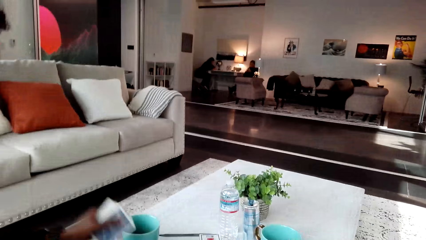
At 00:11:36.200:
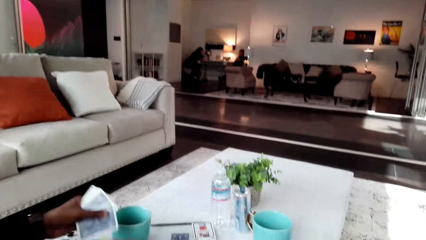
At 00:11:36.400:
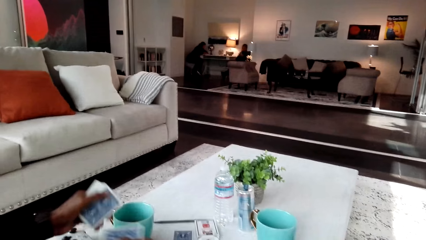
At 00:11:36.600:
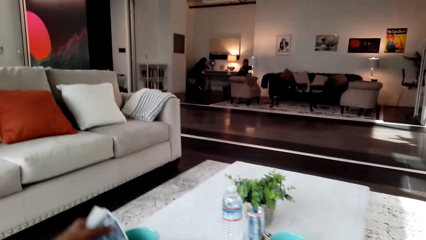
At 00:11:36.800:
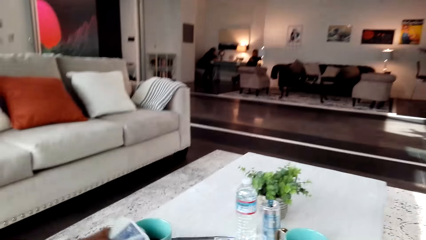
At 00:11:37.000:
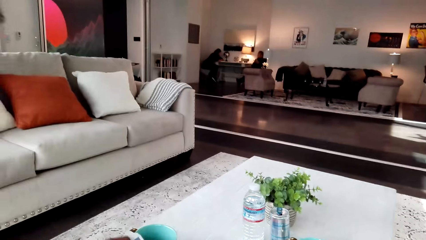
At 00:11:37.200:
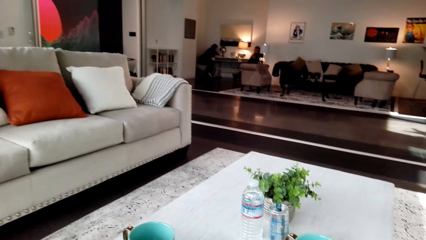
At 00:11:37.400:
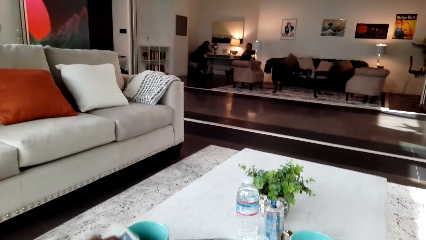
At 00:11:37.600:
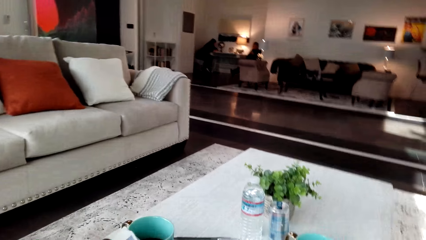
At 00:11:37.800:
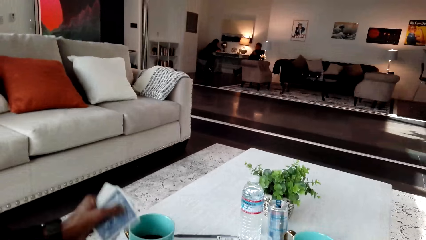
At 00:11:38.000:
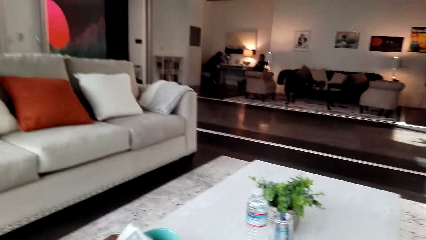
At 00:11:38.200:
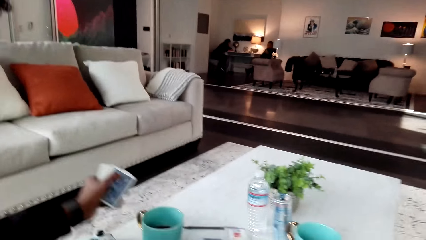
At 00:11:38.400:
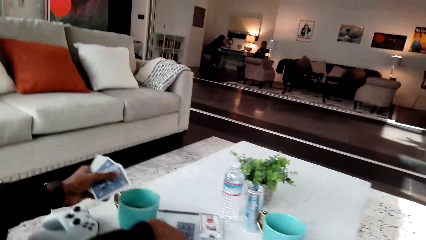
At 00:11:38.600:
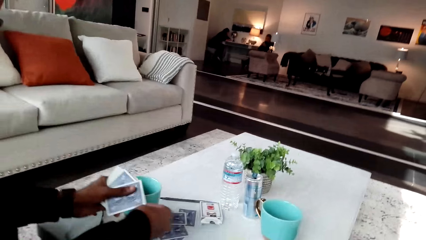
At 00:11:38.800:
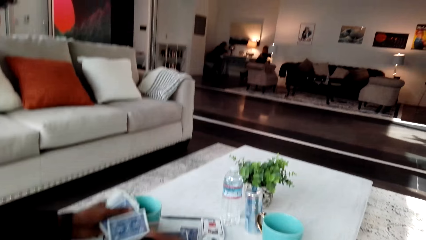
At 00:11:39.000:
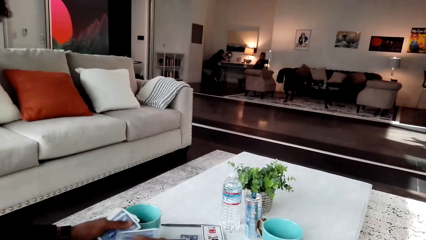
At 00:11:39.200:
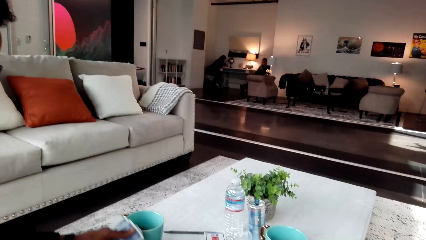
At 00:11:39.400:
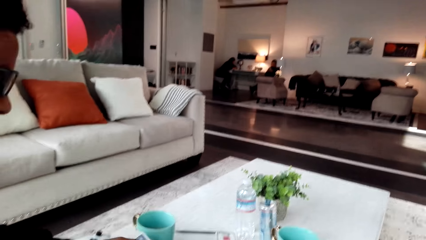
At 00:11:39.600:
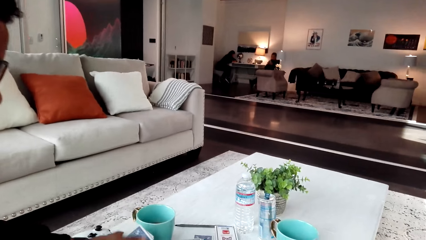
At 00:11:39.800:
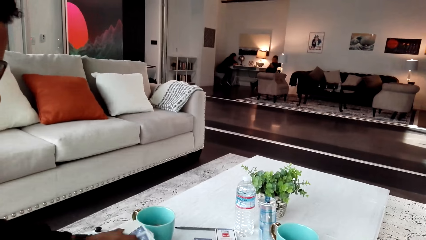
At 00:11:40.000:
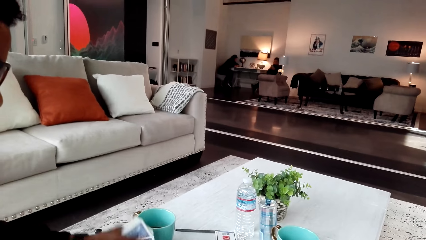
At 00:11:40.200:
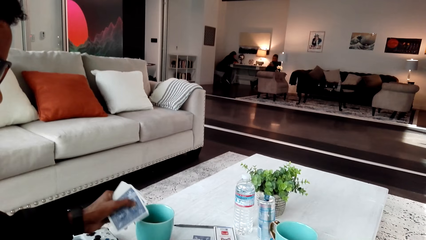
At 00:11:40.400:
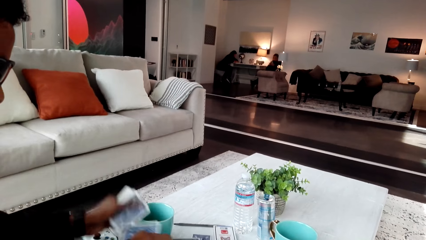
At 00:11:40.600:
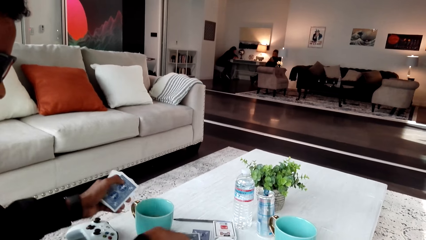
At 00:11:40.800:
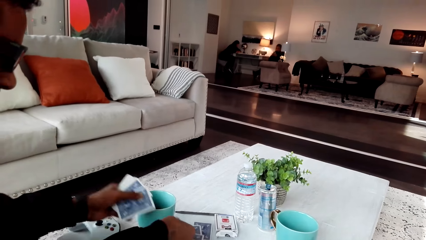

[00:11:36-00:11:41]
A man puts the cards down.

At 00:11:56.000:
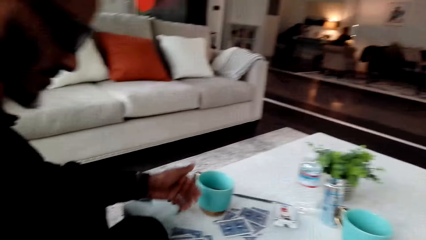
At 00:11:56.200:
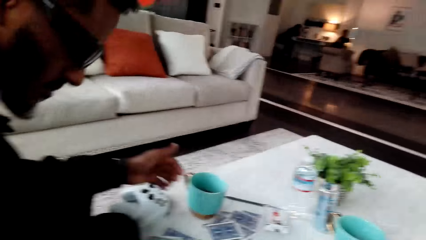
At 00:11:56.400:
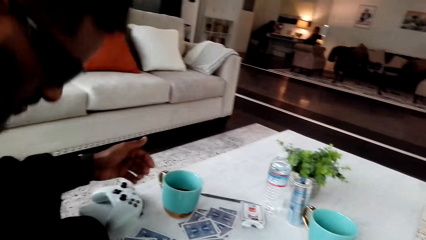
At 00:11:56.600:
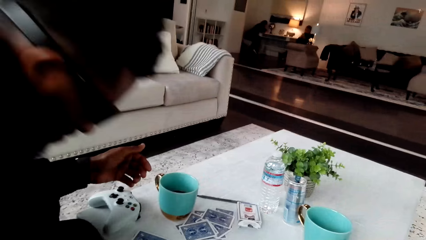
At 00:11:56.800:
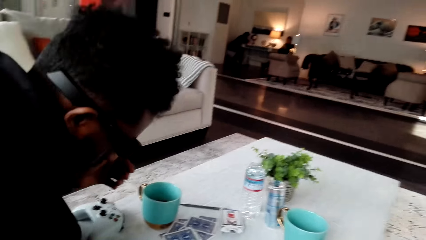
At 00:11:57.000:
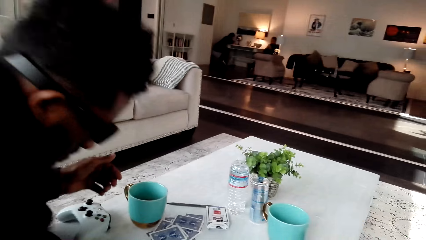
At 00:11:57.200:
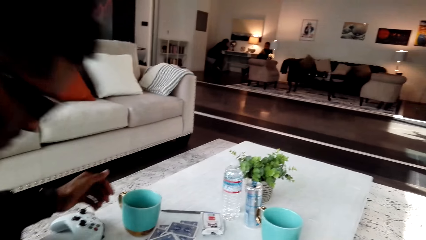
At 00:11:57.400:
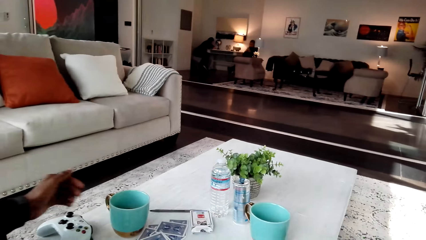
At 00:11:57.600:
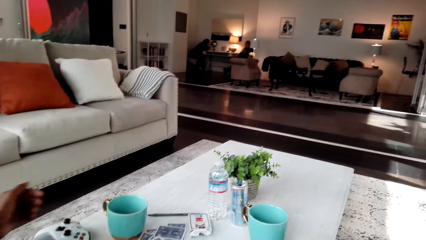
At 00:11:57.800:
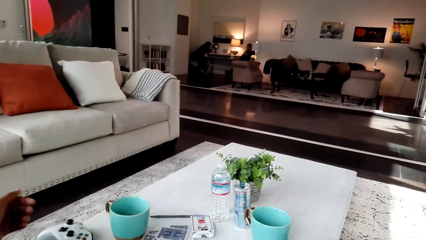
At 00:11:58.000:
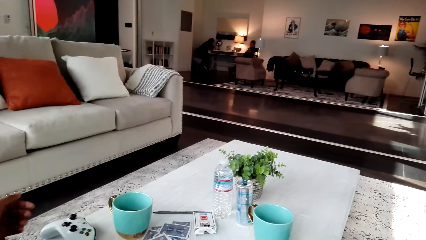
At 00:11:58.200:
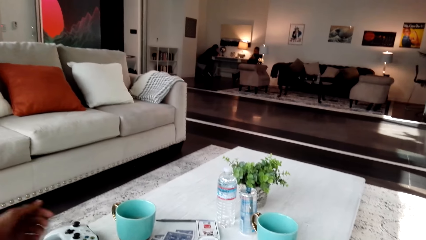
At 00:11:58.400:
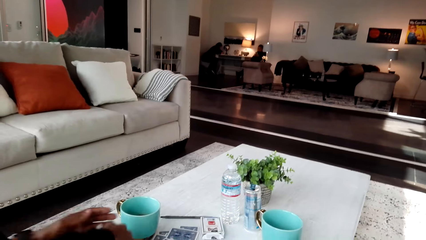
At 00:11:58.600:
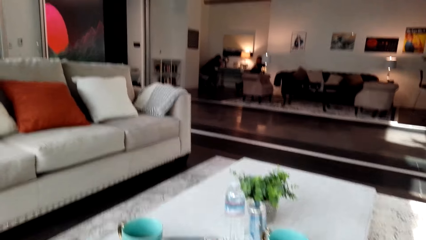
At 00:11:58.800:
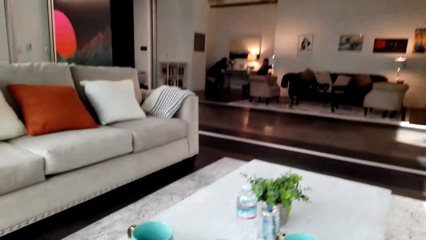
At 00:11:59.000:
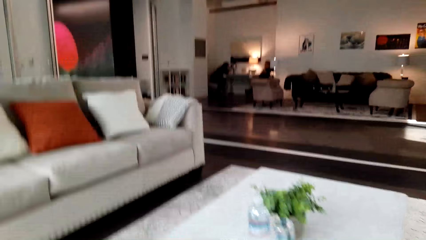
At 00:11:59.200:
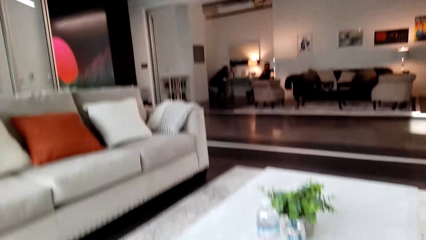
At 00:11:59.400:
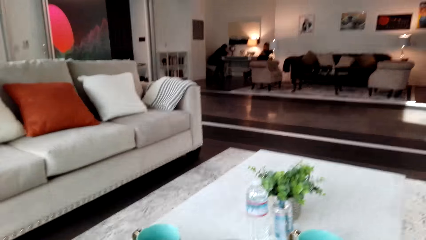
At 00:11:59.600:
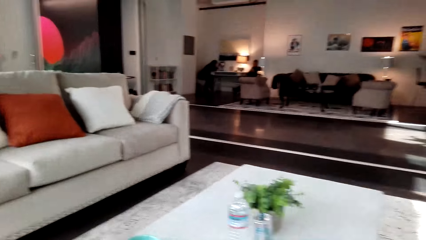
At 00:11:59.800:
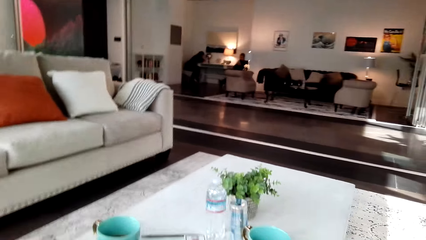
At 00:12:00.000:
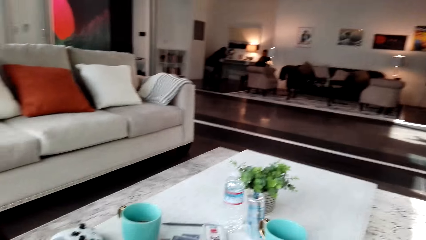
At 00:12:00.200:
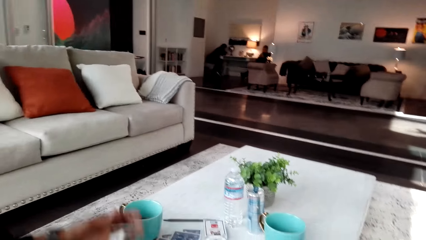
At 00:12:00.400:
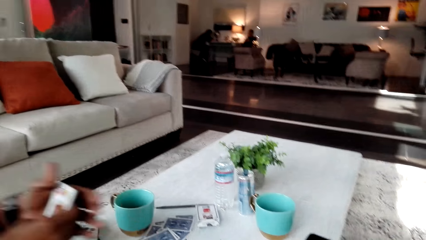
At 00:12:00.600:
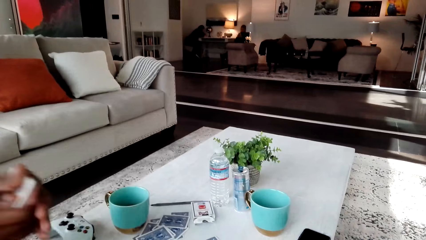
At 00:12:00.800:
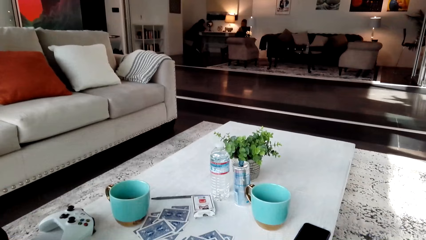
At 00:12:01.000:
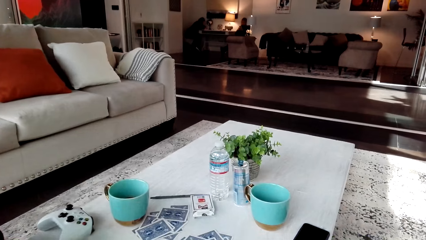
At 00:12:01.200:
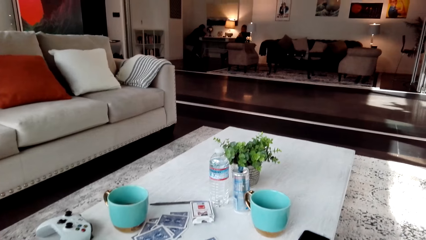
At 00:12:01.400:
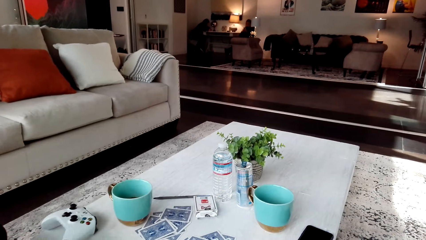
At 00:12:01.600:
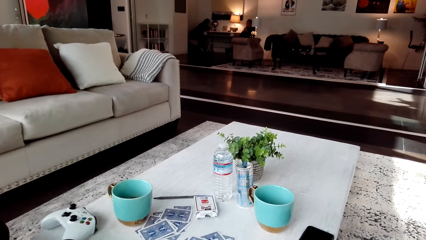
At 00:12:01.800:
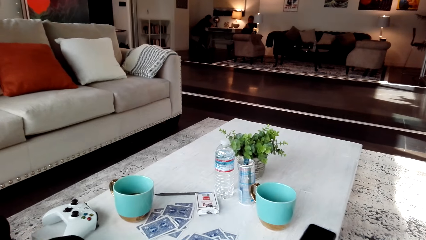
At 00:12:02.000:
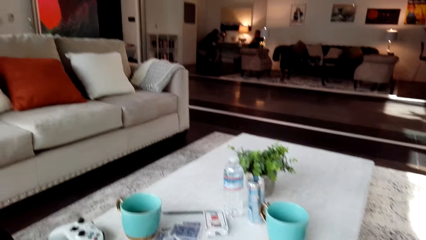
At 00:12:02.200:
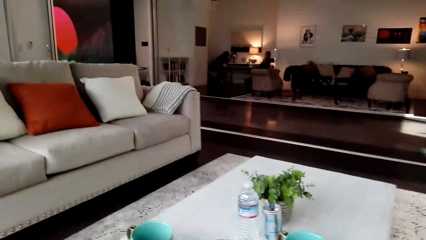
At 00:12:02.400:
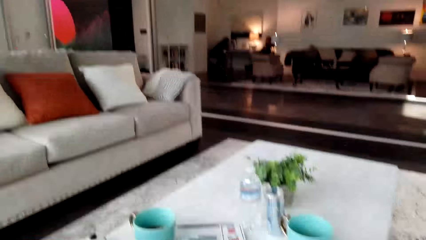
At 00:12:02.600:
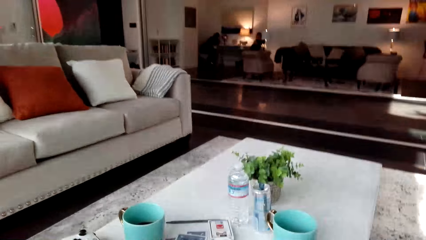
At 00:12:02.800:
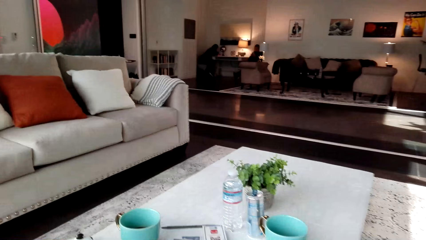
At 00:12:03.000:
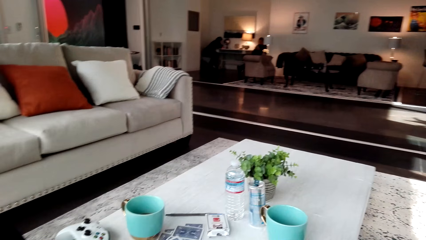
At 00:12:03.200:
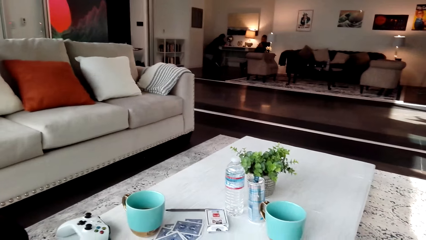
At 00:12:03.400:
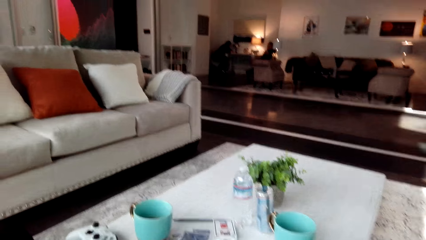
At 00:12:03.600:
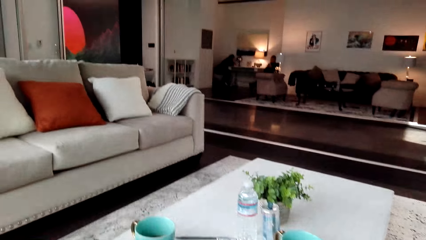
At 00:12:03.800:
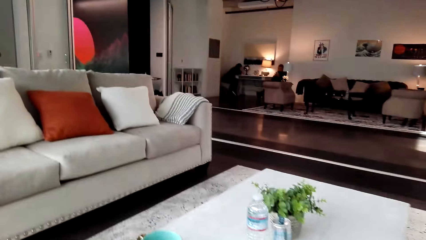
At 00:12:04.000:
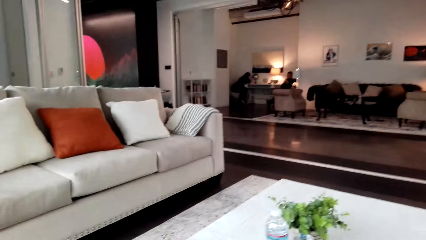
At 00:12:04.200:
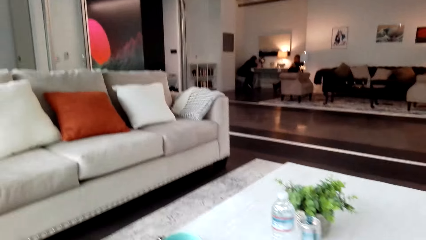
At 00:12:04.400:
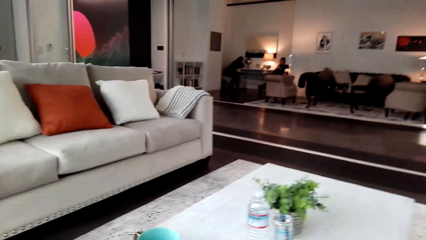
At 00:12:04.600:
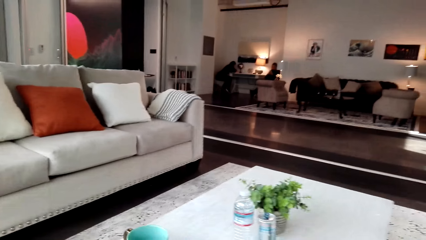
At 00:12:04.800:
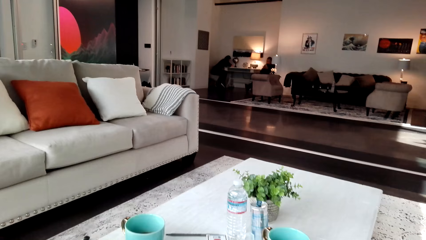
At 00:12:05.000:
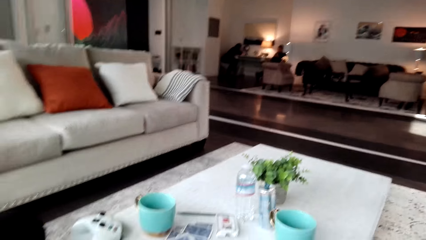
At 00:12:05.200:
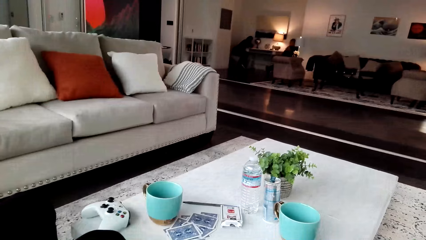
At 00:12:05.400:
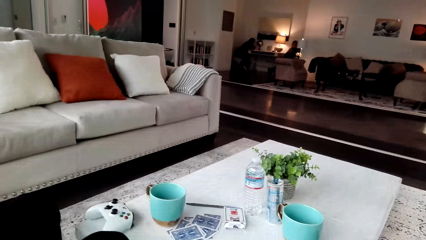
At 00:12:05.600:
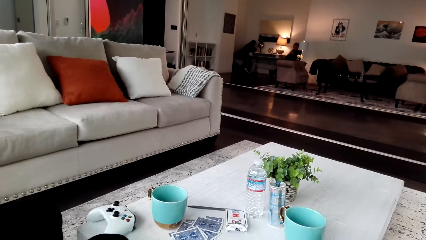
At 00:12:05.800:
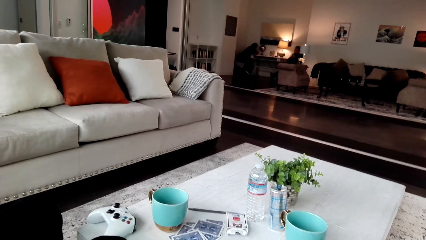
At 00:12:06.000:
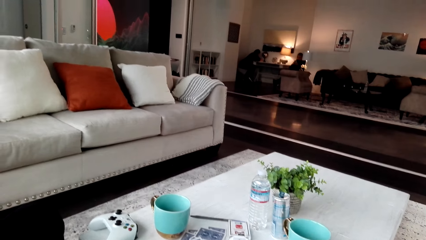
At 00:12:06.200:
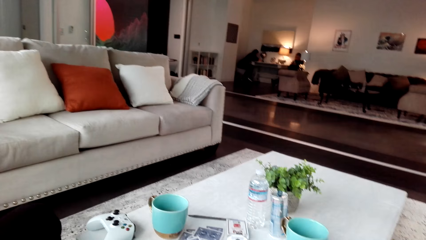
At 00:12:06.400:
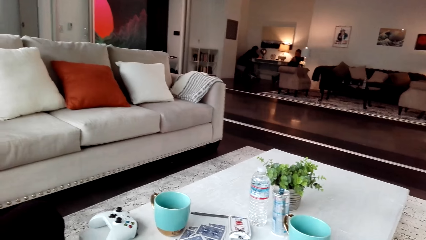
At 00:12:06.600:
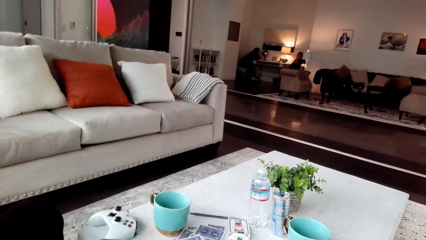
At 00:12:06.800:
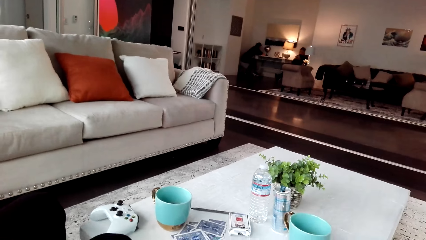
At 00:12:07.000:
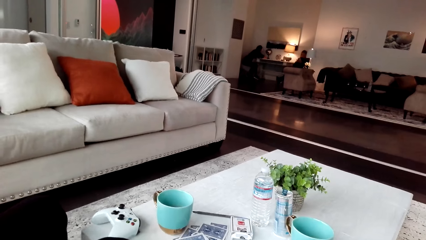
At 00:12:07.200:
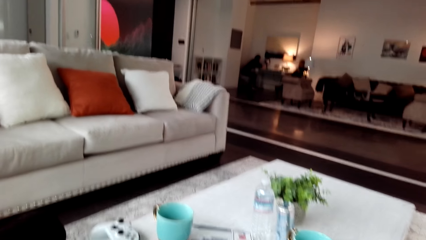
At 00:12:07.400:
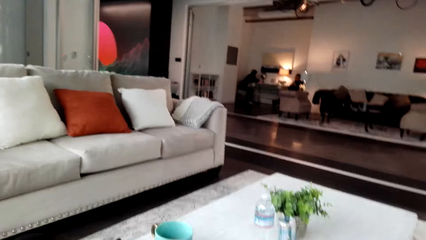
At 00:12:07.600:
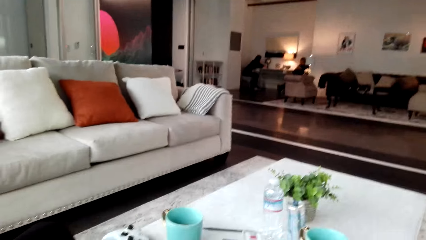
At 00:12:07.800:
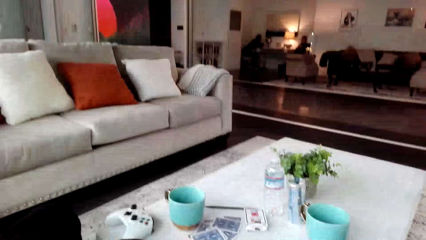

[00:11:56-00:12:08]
A man picks up cards. The camera wearer looks around.
